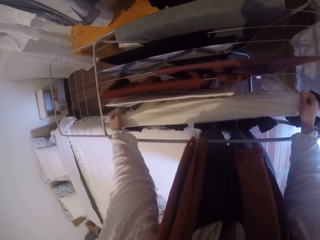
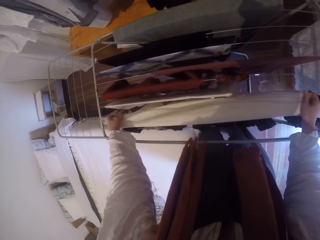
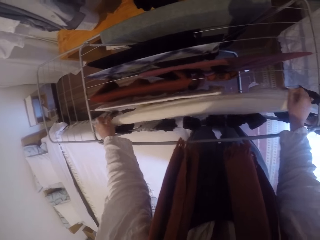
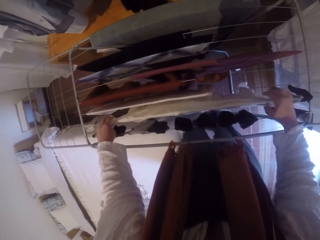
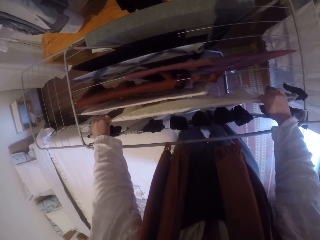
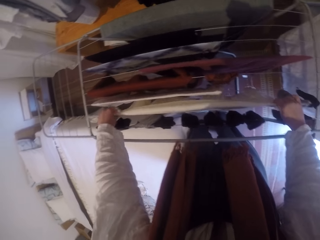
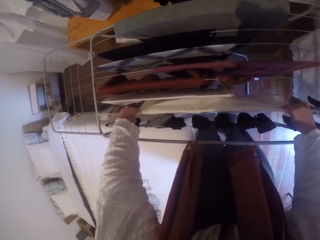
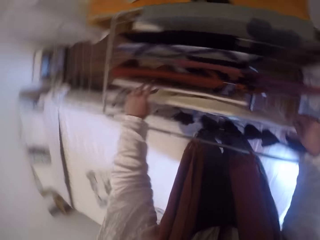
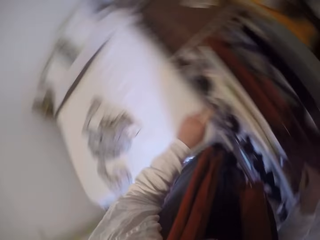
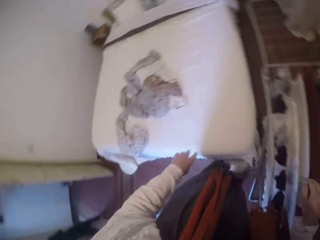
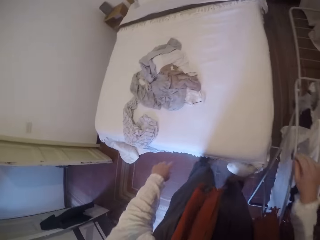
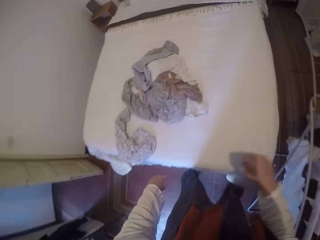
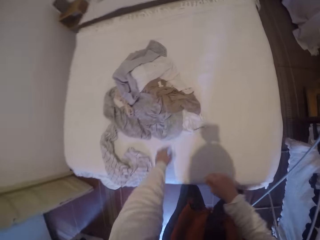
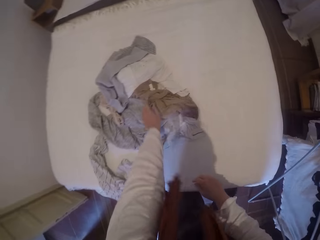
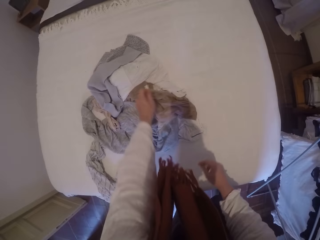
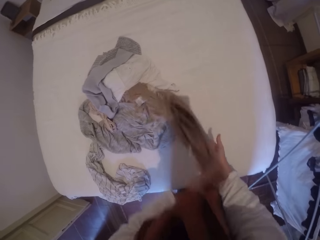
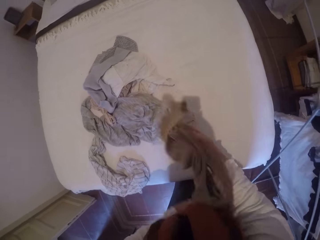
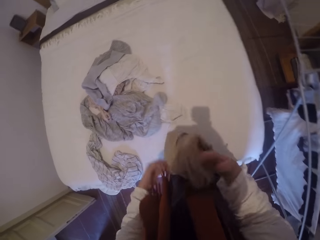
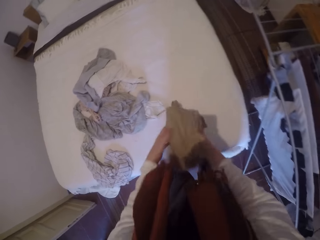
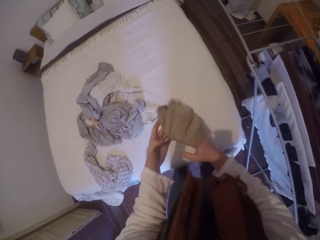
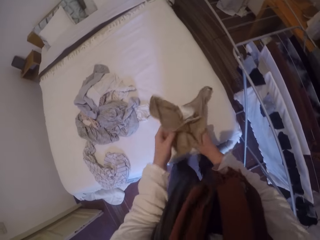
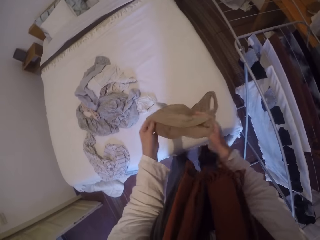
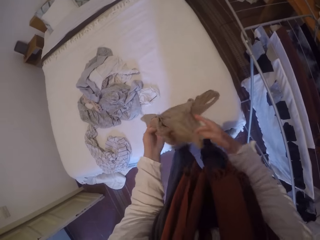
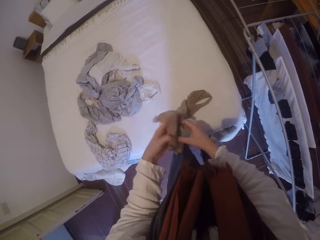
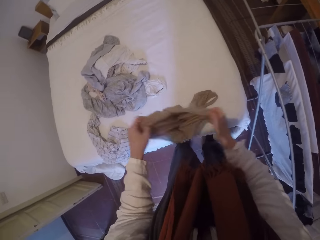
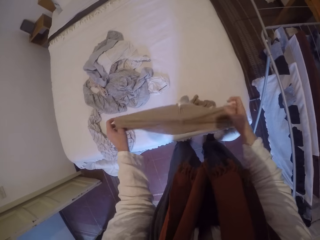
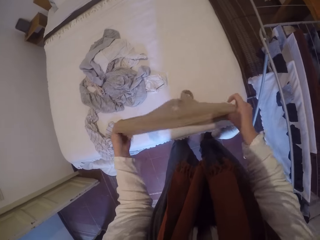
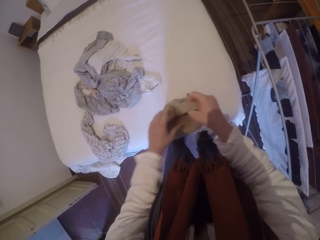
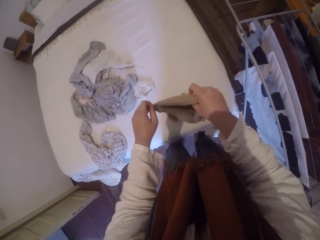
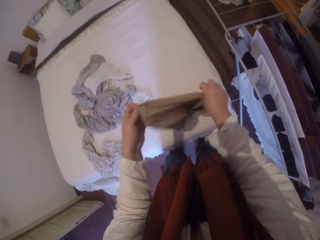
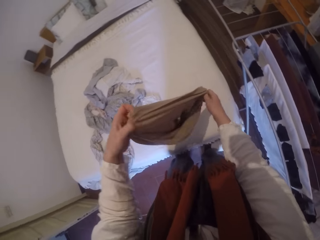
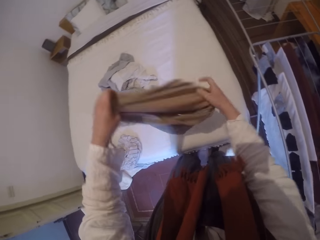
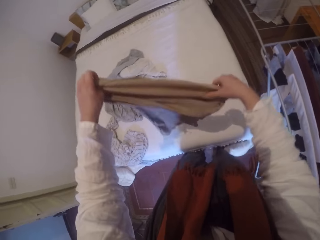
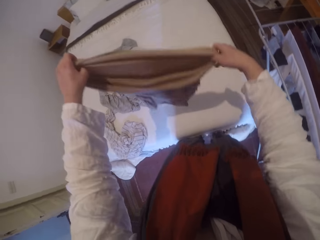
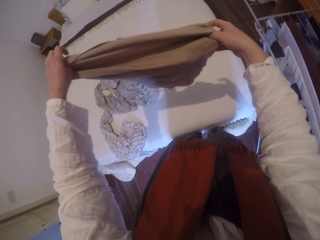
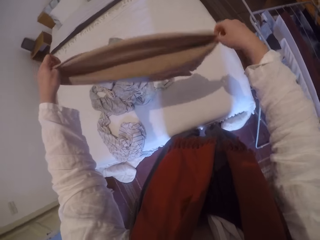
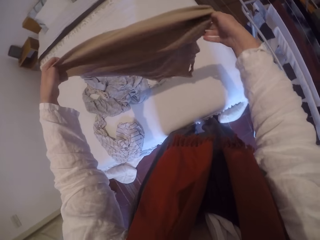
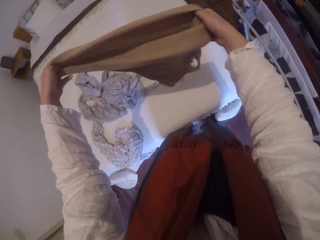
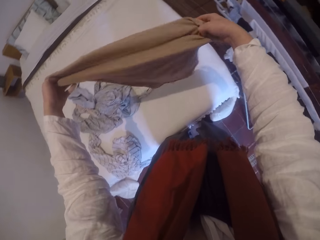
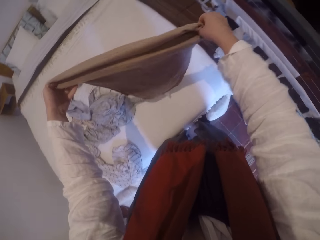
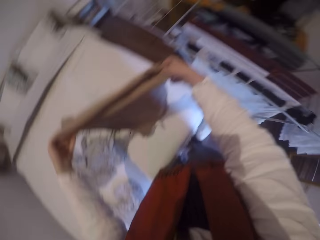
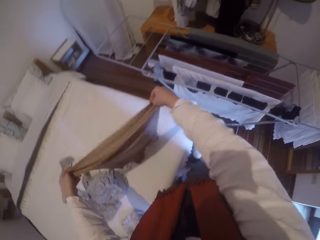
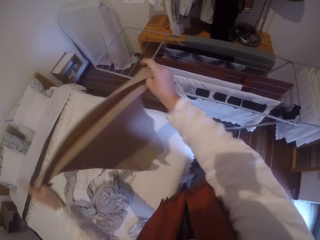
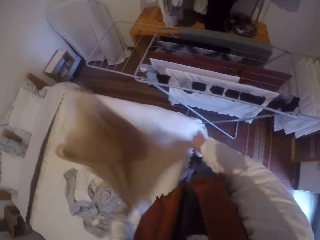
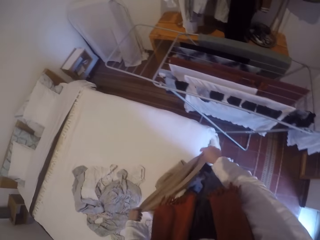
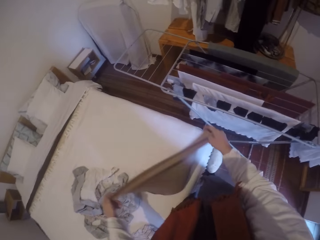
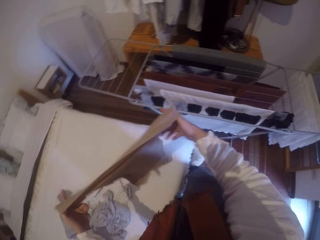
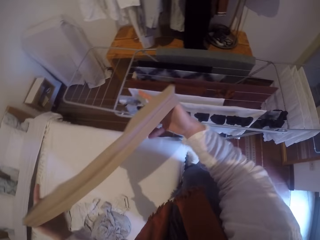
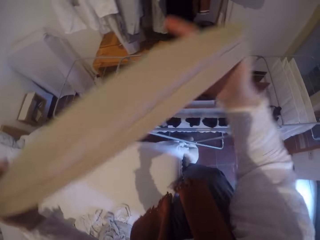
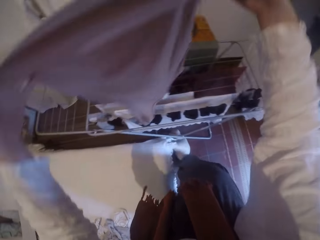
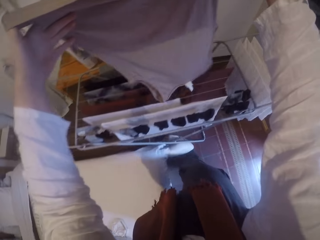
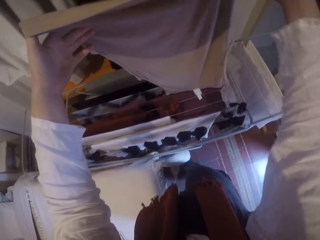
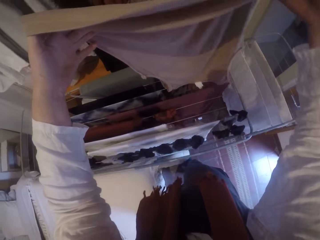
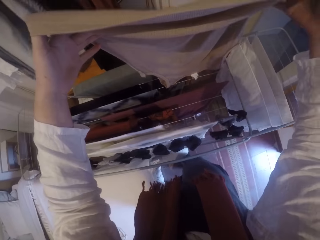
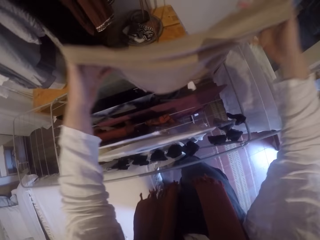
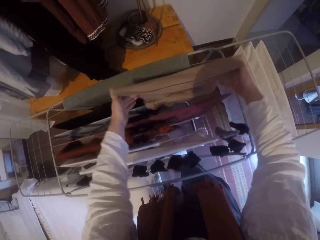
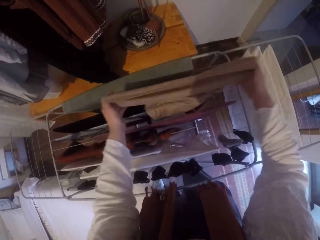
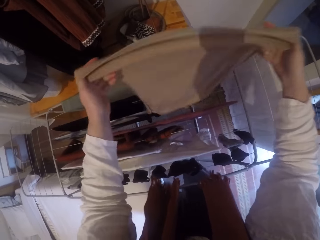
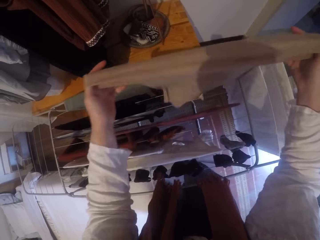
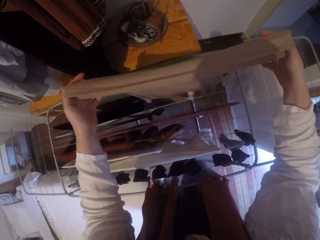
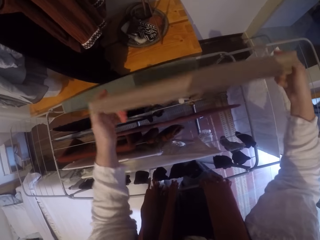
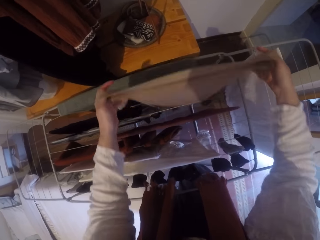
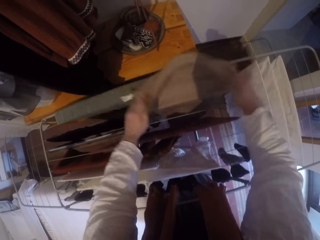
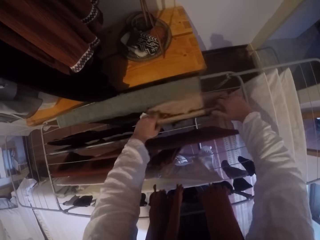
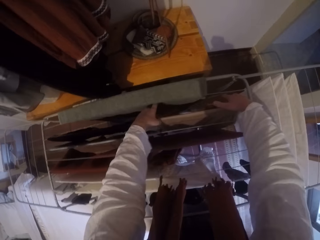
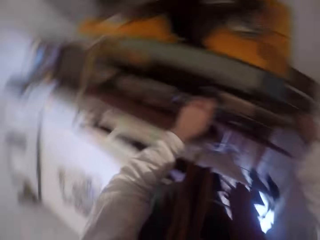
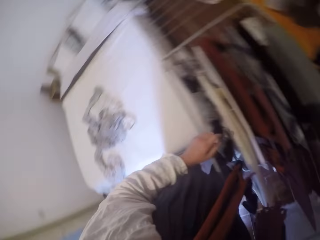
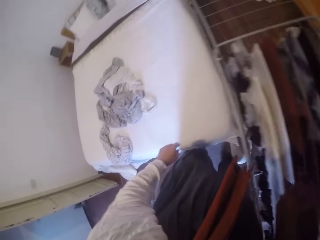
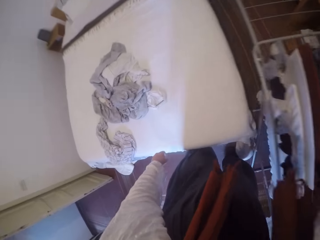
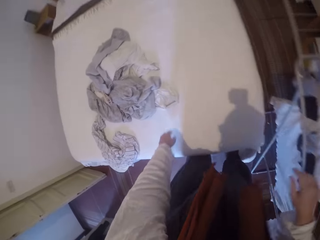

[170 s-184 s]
The camera wearer picks up a cloth from the bed. They adjust the cloth. They dust off the cloth. They hang the cloth. They spread the cloth on the clothes drying rack.

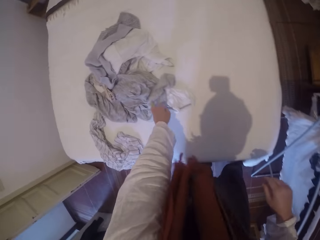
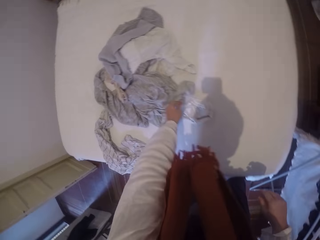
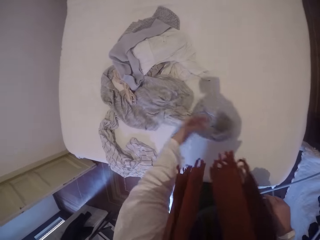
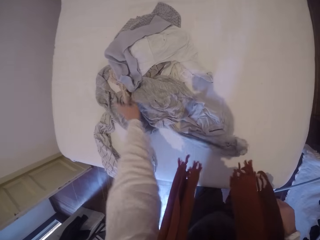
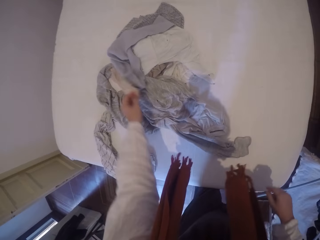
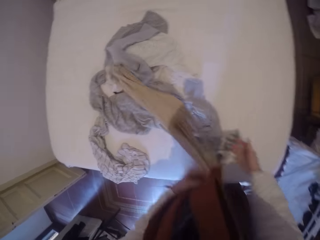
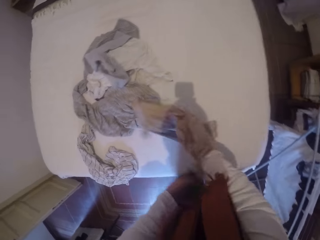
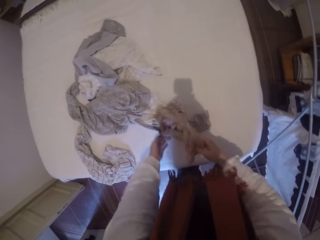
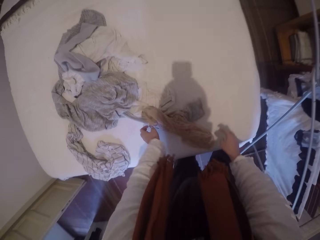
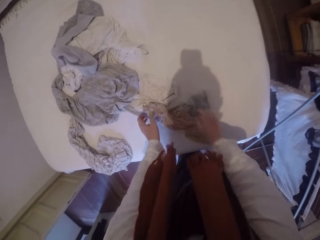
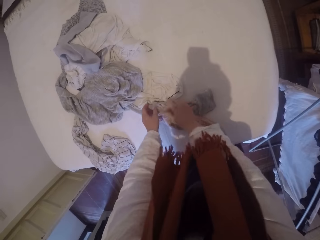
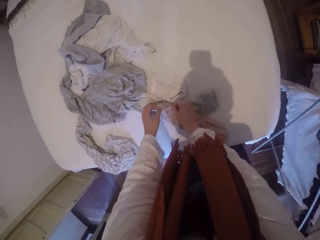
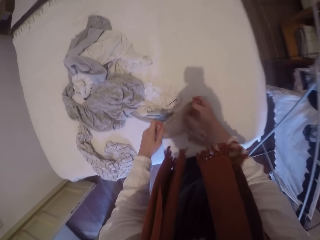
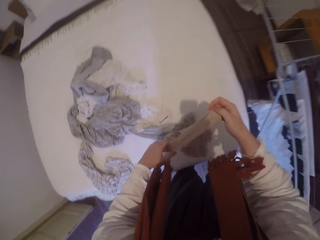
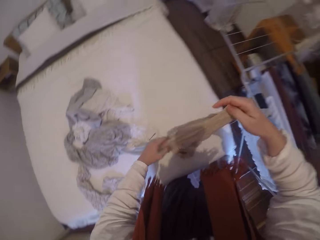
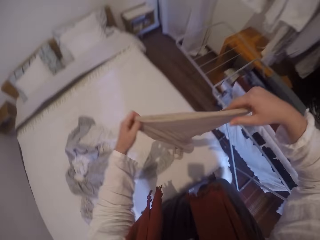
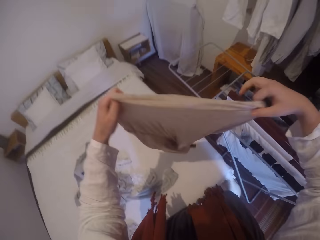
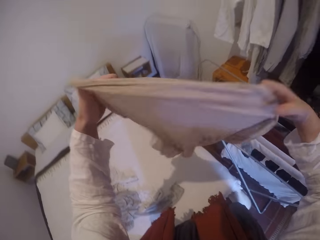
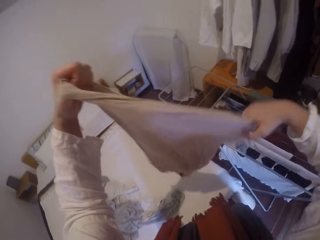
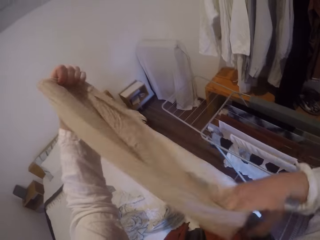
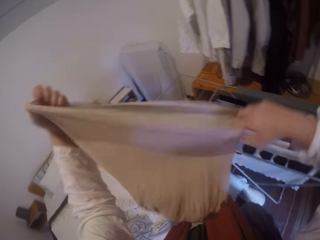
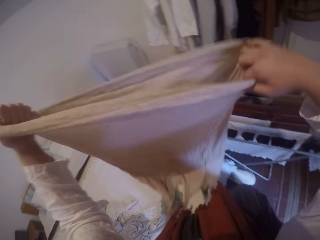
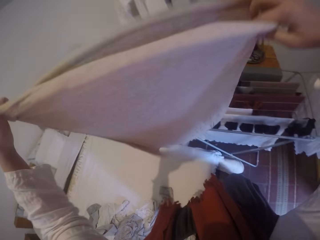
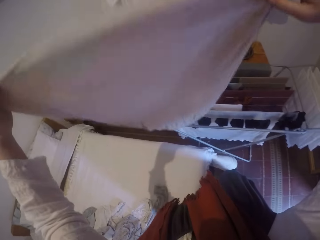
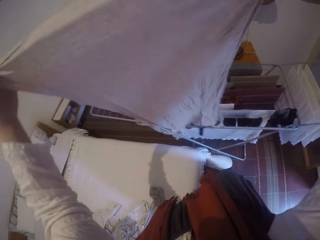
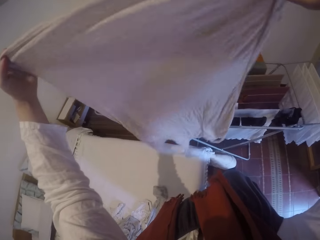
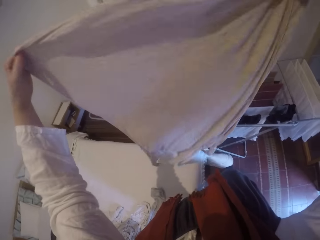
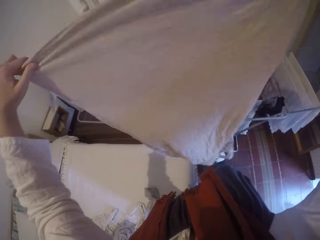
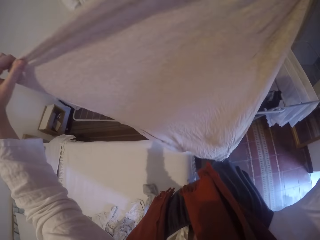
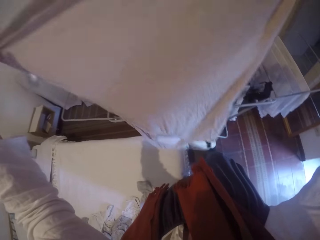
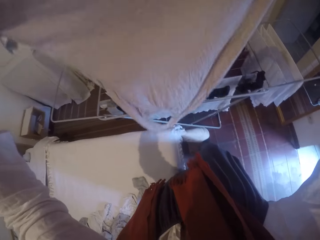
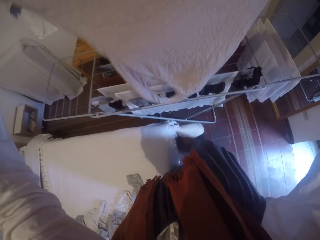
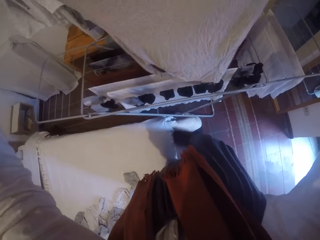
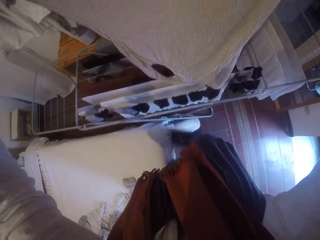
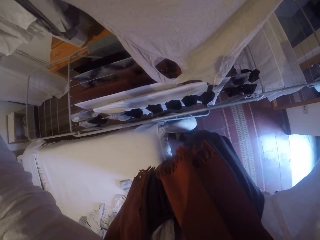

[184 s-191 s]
The camera wearer picks up a cloth from the bed. She spreads out the cloth with her hands.
